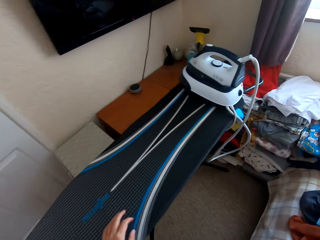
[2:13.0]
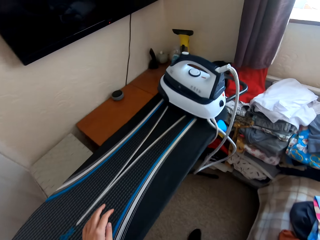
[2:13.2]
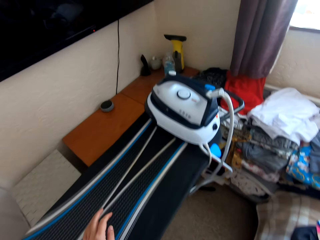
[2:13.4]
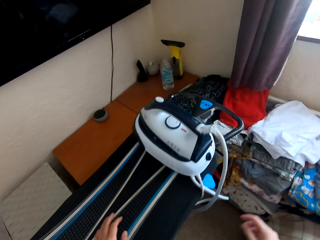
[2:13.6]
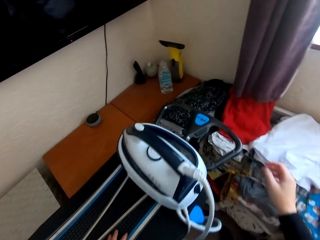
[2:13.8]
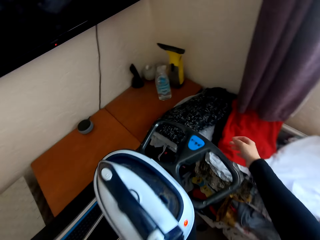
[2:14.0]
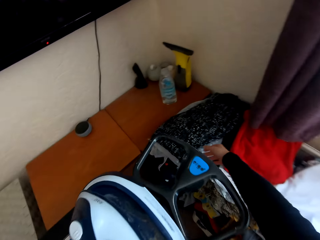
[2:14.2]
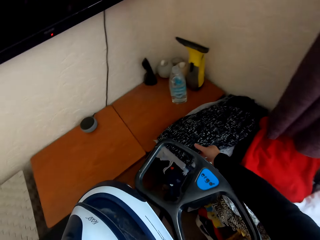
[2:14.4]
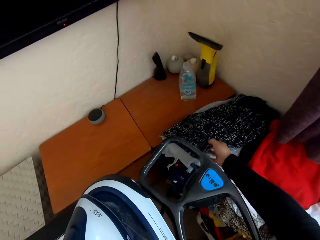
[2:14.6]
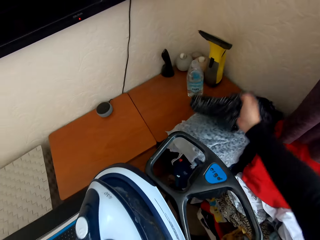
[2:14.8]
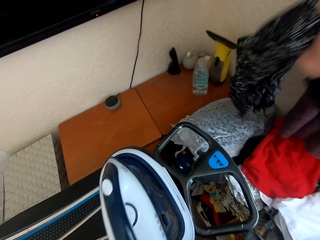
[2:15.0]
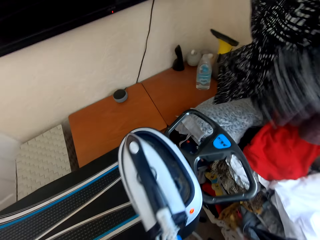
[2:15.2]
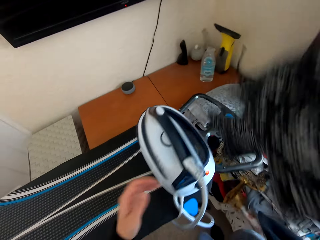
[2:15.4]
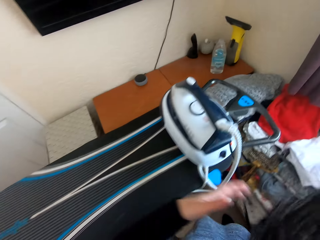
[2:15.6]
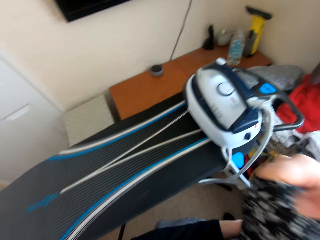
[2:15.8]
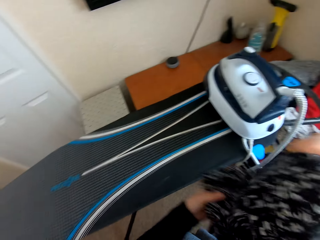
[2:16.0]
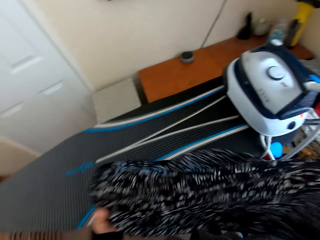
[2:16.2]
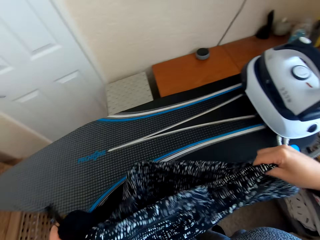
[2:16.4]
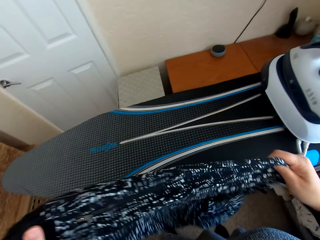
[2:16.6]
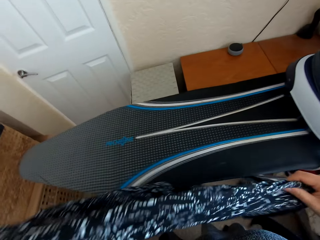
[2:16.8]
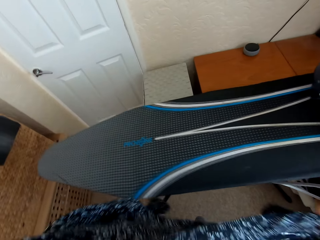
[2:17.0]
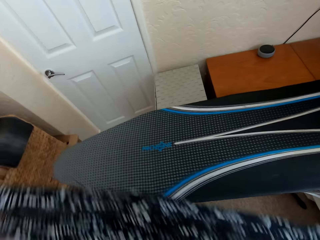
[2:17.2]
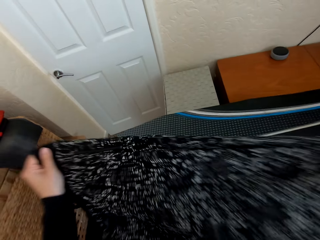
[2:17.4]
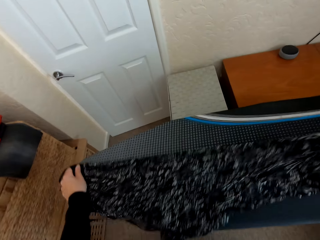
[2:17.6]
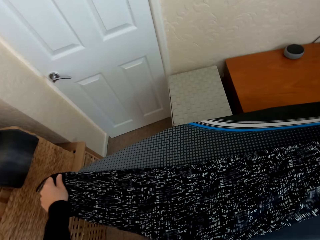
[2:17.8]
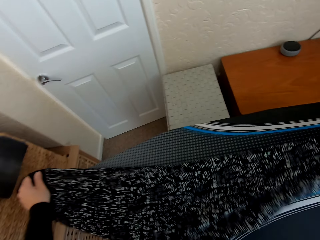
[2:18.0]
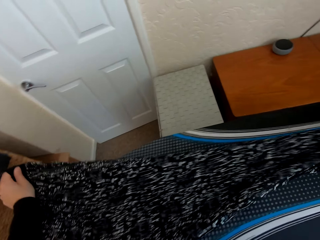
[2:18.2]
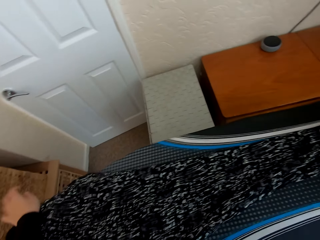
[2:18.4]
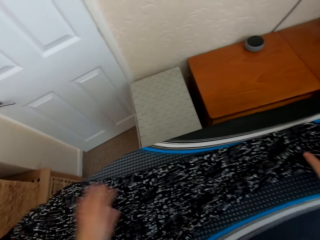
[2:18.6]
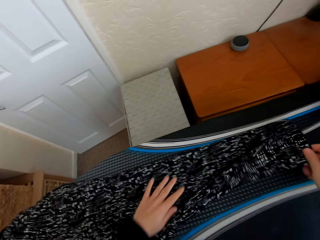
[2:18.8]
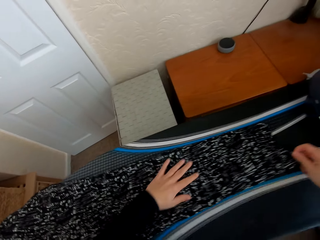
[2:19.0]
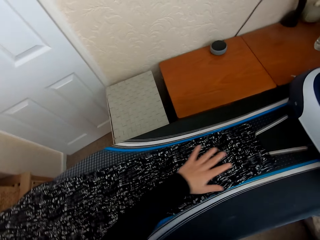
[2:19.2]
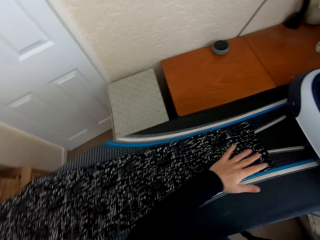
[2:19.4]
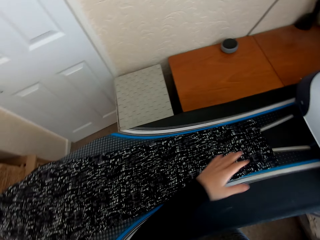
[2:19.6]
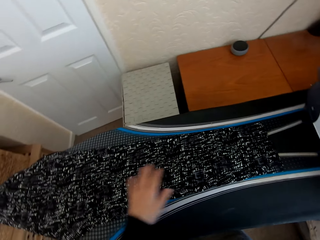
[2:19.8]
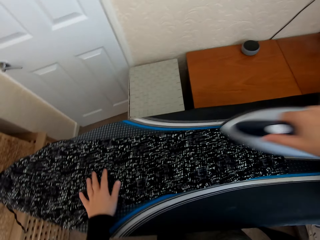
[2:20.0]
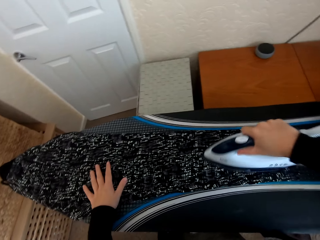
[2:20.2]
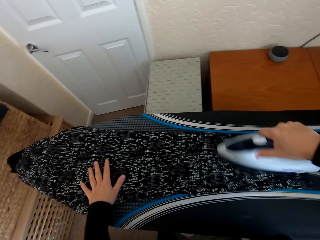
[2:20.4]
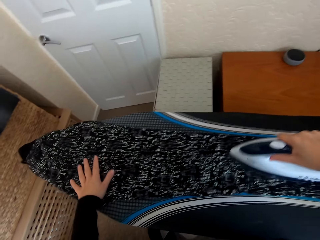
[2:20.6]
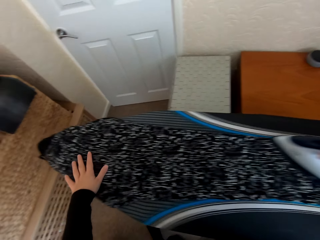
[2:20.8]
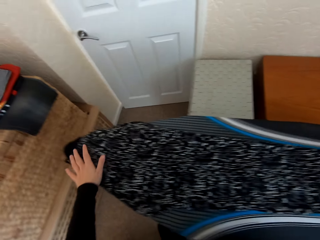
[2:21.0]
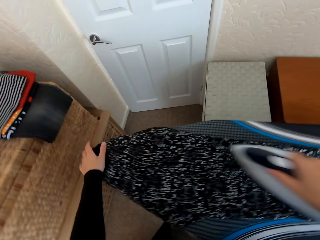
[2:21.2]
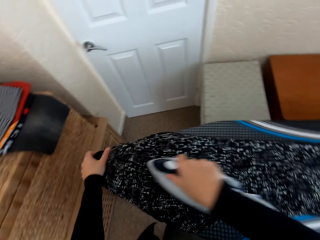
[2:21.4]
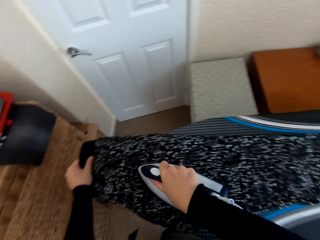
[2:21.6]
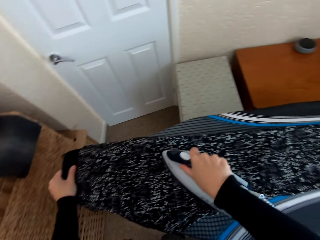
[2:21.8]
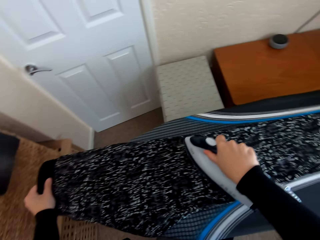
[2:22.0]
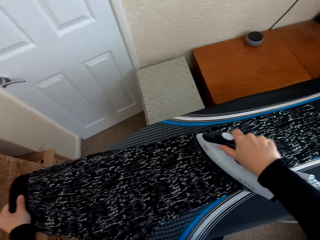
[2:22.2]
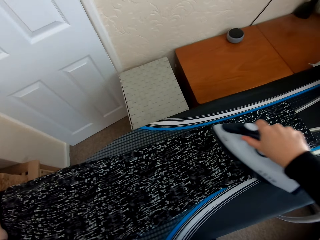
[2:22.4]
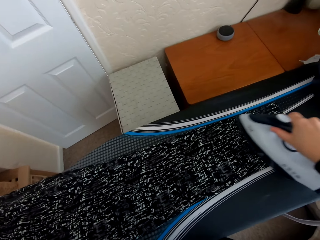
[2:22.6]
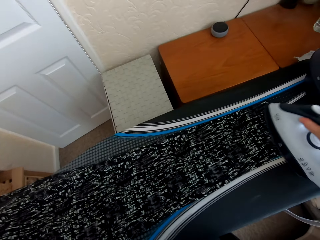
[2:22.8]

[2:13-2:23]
The camera wearer walks in the house. They pick the folded trouser or cloth from the table. They unfold the cloth. They place the trouser on the Brabantia iron board. They pick the iron box from the Brabantia iron board. They iron the trouser on the Brabantia iron board.

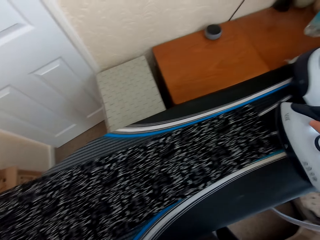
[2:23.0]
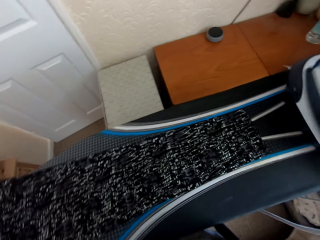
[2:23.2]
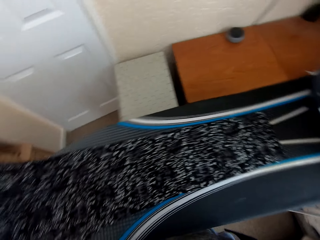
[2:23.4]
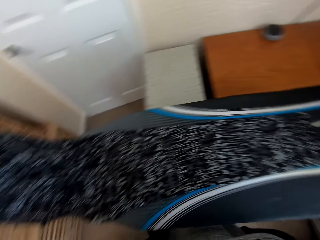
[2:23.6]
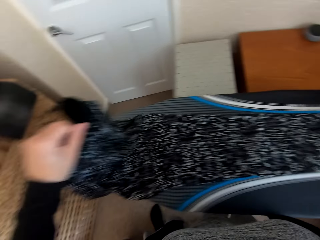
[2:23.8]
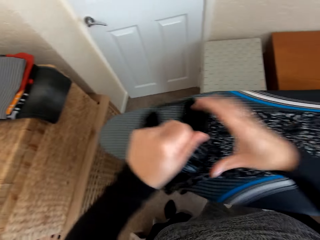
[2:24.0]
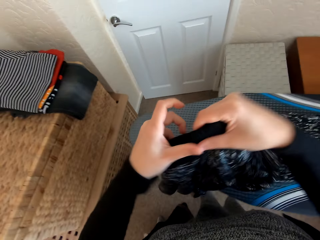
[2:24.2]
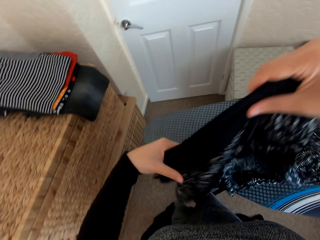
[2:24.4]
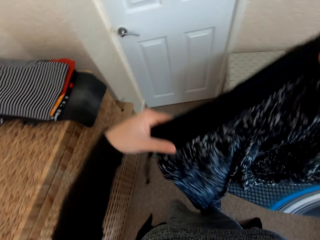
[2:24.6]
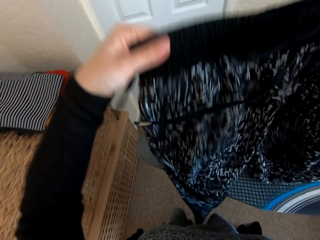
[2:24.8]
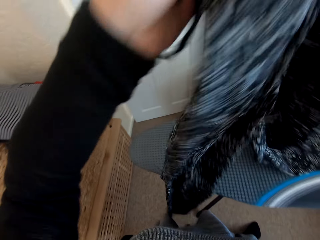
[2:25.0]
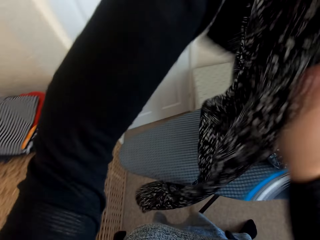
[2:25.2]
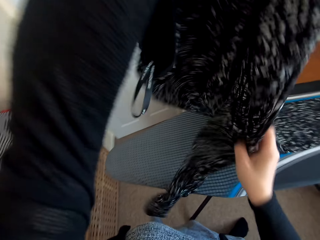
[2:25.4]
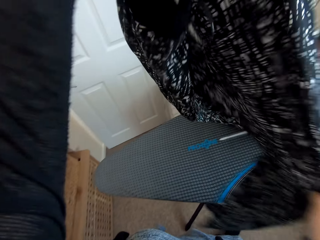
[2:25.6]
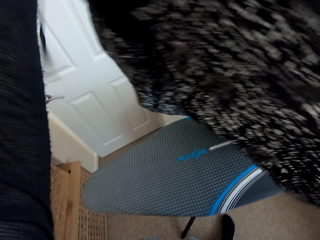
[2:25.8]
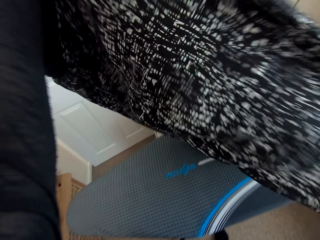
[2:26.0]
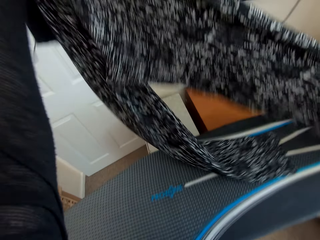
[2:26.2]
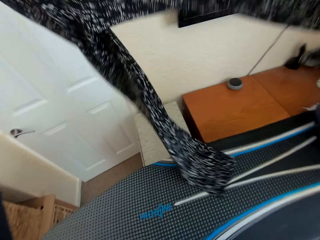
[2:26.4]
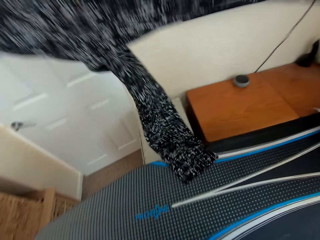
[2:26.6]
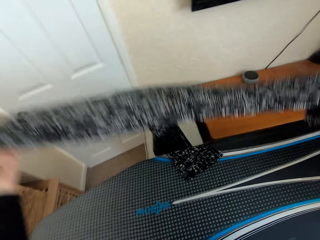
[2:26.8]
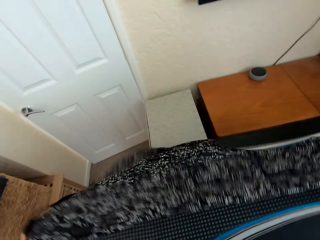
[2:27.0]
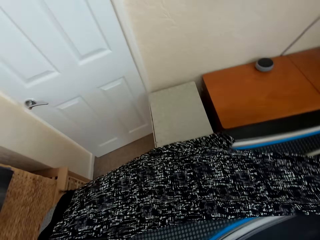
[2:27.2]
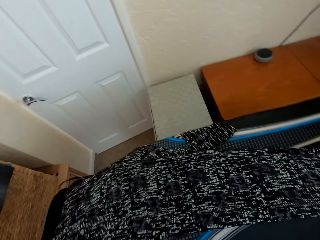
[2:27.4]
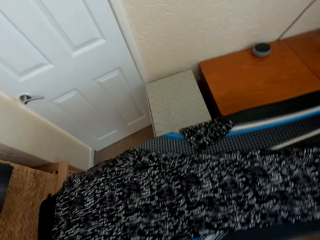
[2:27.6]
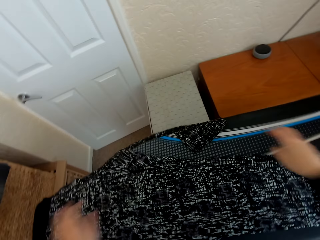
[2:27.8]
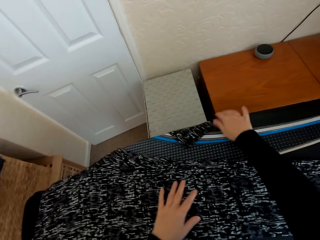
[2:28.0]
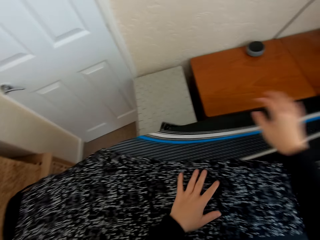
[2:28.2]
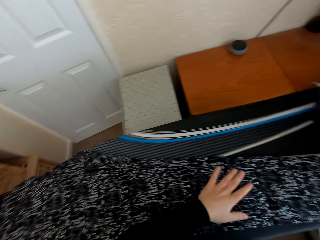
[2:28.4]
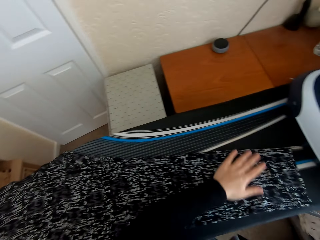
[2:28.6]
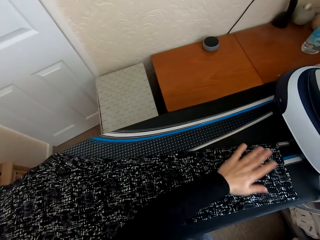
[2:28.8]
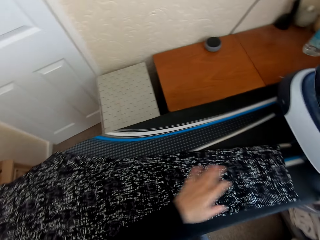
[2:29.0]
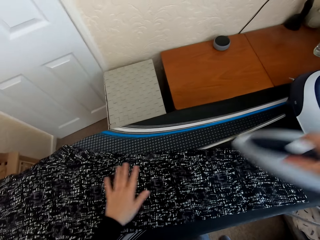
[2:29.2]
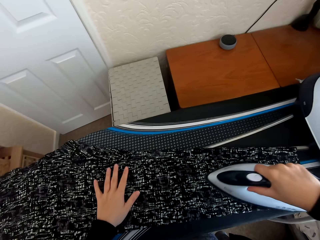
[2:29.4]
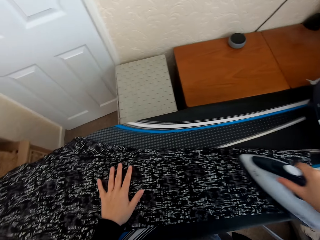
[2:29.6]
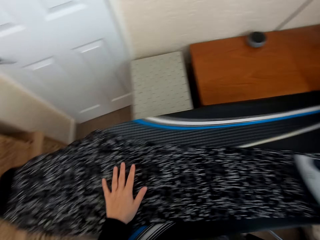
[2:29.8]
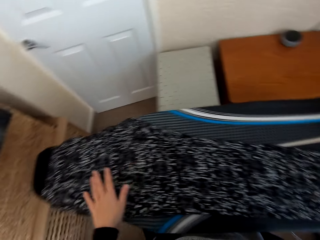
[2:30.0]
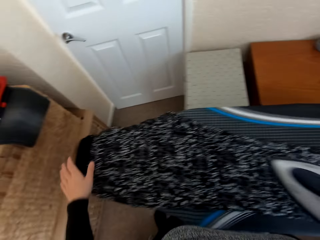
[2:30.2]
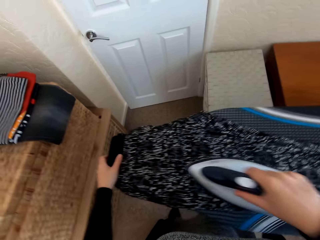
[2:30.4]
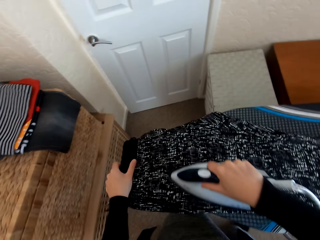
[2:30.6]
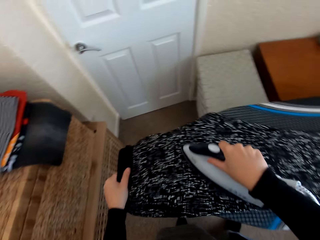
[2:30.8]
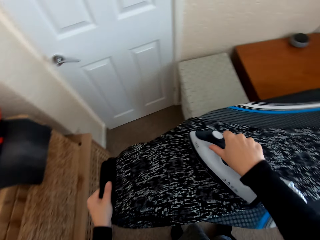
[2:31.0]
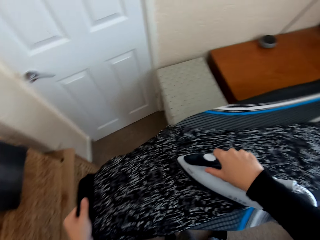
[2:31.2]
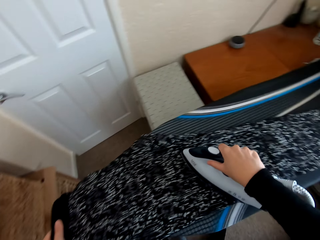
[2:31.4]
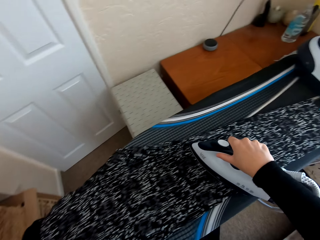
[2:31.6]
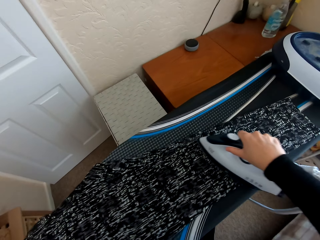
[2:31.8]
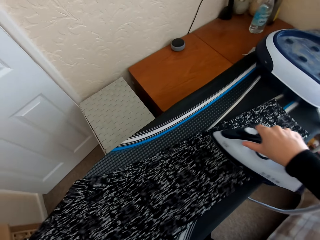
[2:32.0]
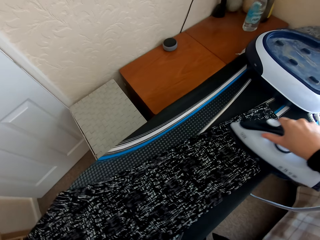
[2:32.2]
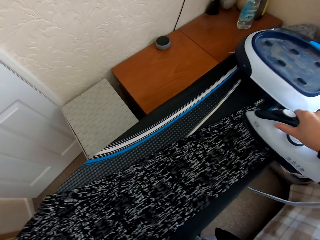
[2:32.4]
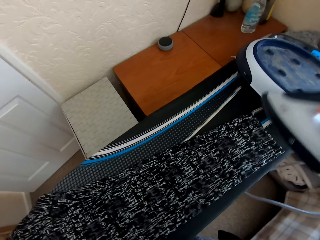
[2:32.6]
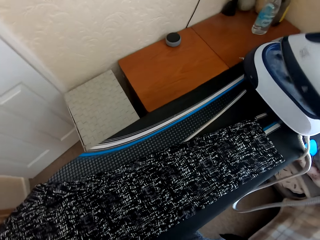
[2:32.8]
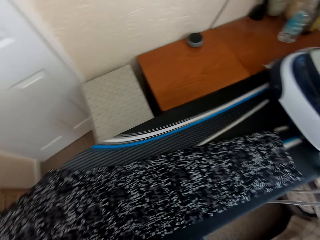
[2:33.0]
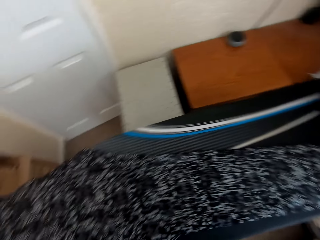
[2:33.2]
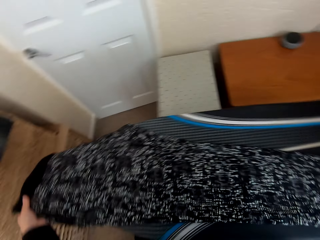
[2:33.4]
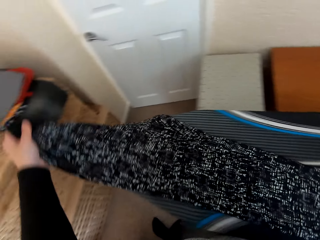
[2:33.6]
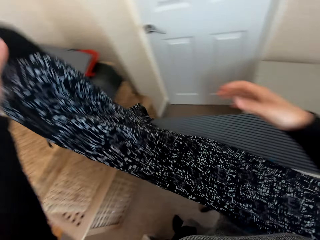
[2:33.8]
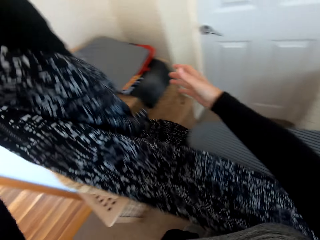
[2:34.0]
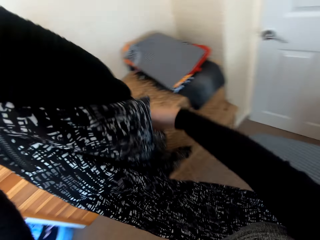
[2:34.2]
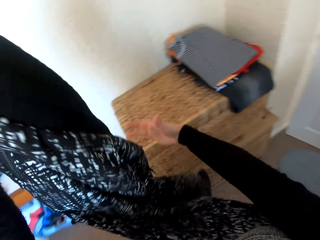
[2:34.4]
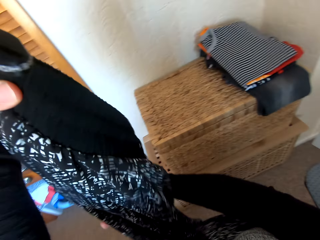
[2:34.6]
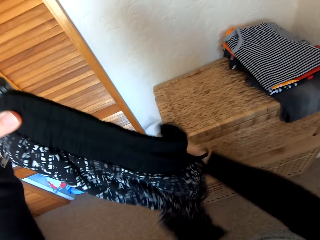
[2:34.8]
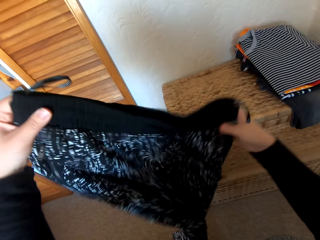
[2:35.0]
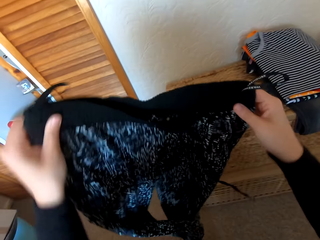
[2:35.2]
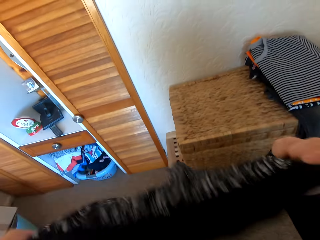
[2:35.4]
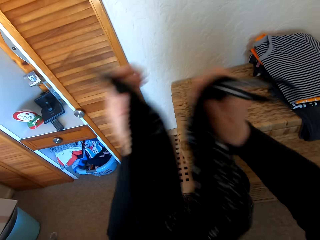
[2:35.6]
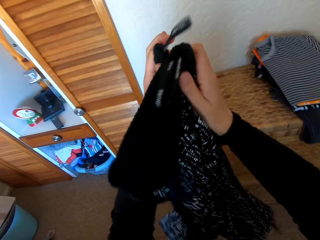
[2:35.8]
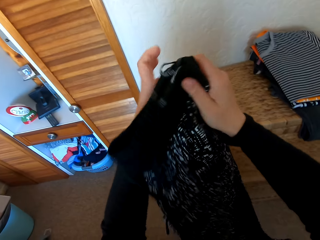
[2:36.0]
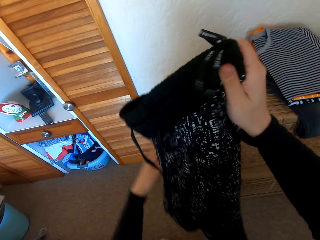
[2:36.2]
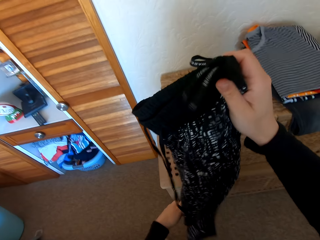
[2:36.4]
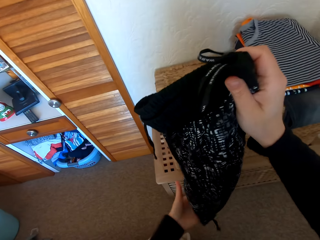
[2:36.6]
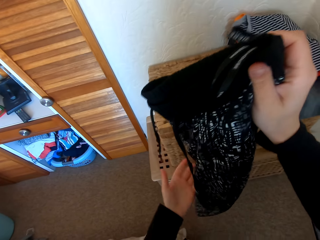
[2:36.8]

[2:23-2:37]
The camera wearer places the iron box on the Brabantia iron board. They turn the trouser on the Brabantia iron board. They adjust the cloth on the iron board. They pick the iron box from the Brabantia iron board. They iron the trouser on the Brabantia iron board. They place the iron box on the Brabantia iron board. They fold the cloth.
